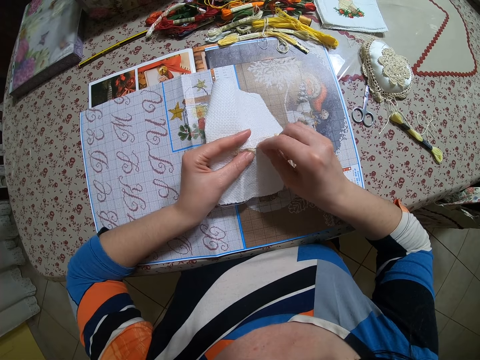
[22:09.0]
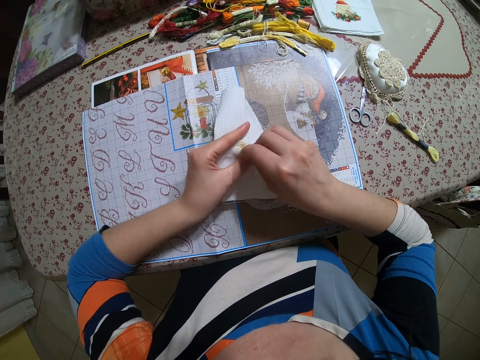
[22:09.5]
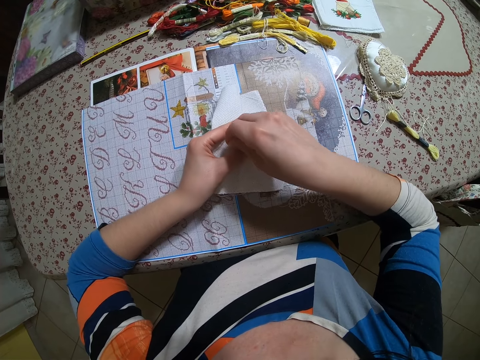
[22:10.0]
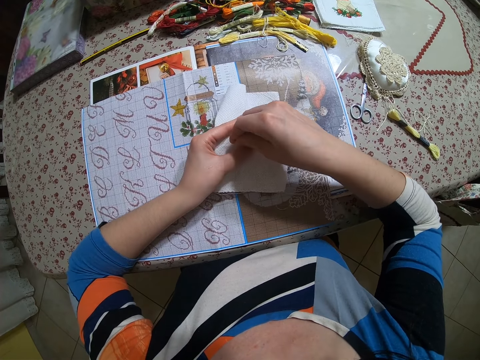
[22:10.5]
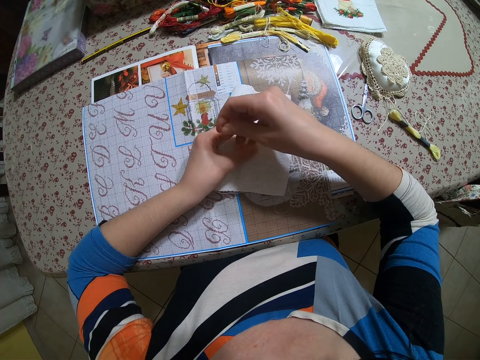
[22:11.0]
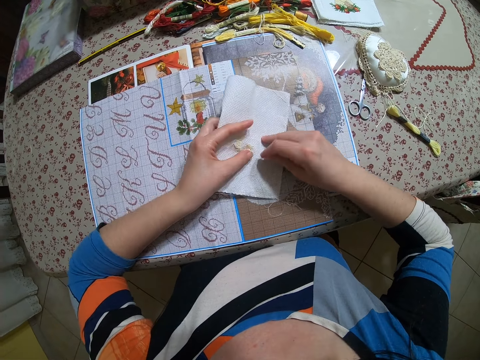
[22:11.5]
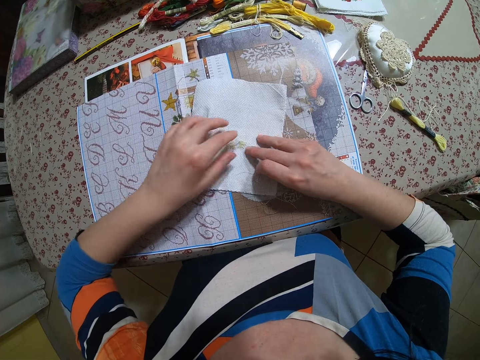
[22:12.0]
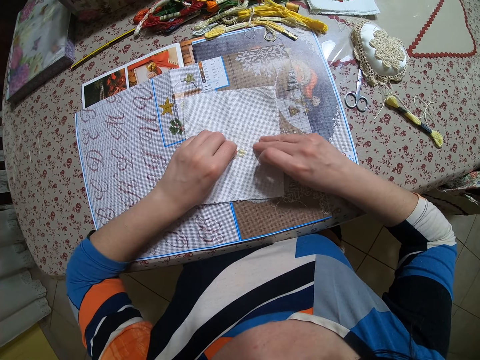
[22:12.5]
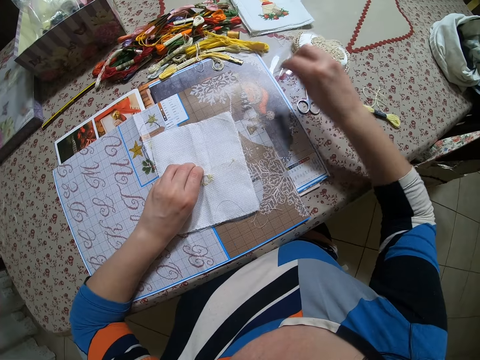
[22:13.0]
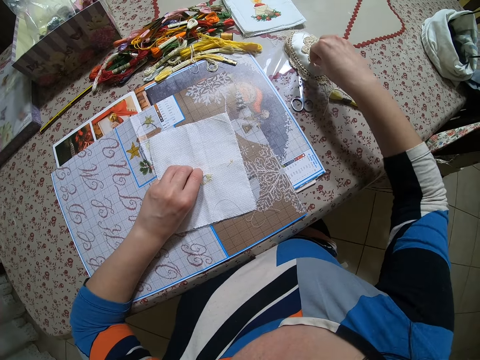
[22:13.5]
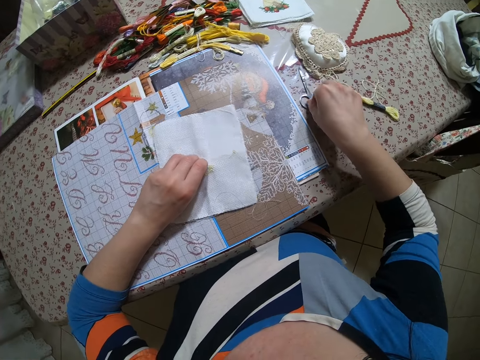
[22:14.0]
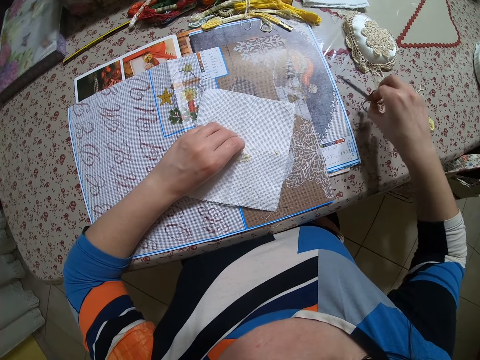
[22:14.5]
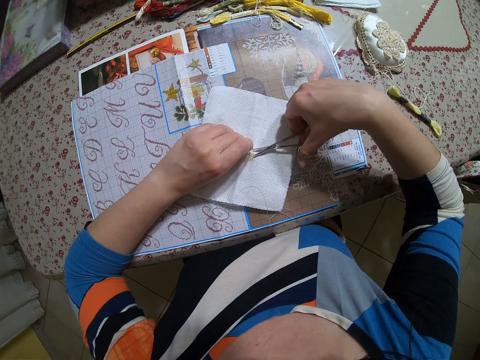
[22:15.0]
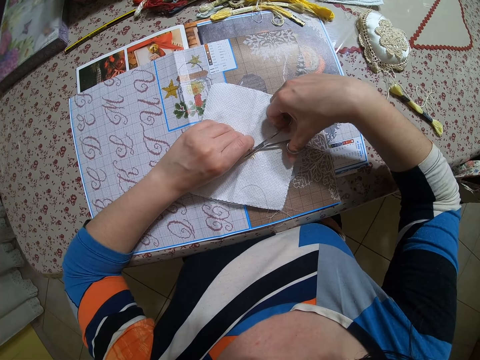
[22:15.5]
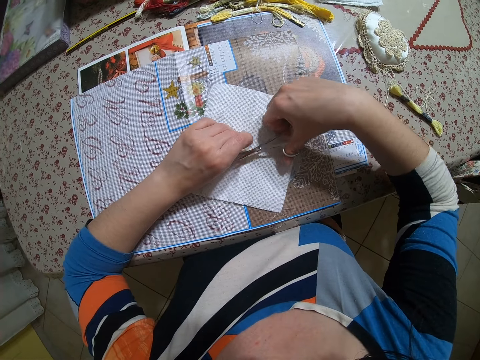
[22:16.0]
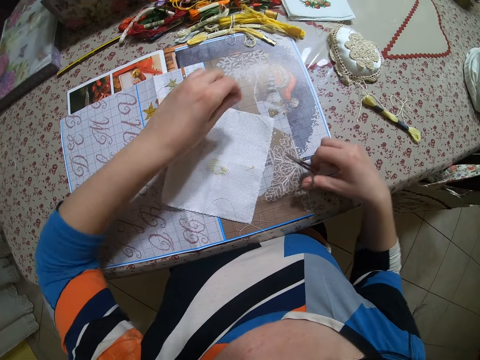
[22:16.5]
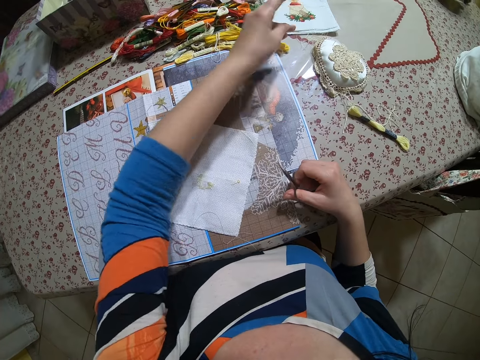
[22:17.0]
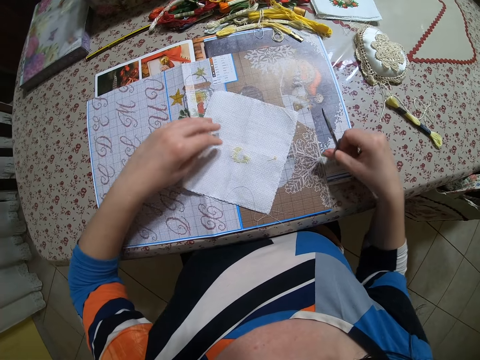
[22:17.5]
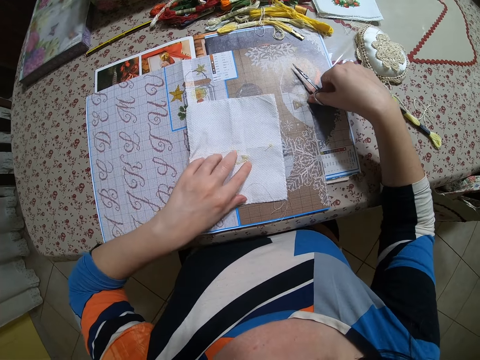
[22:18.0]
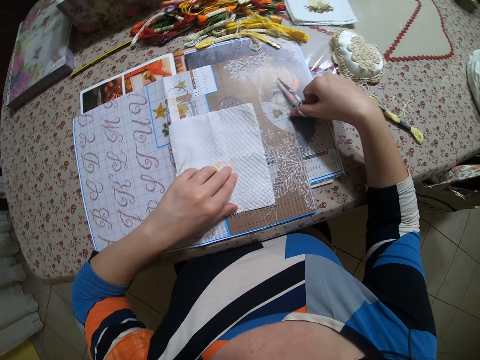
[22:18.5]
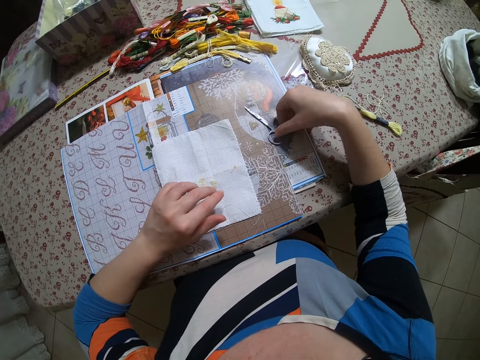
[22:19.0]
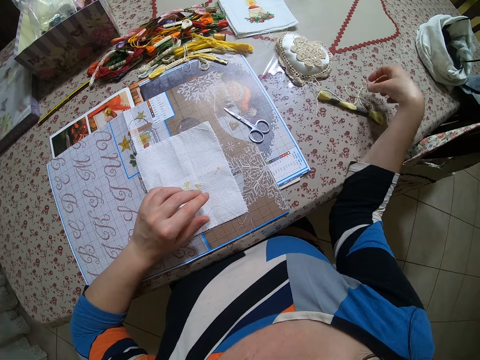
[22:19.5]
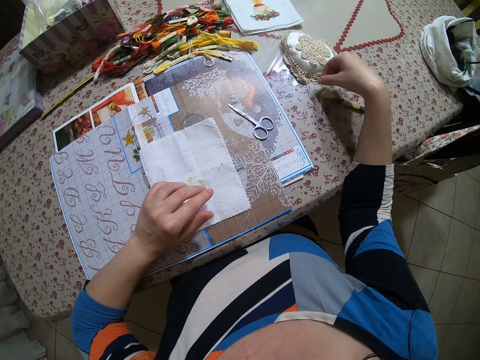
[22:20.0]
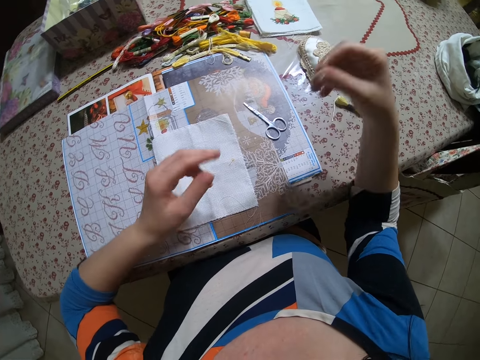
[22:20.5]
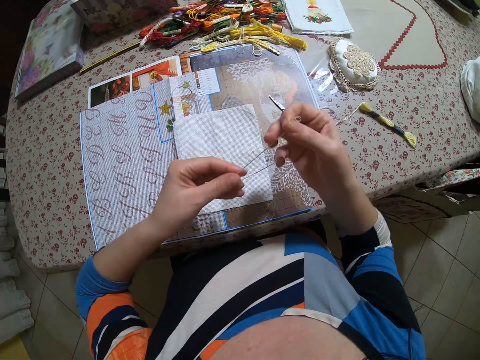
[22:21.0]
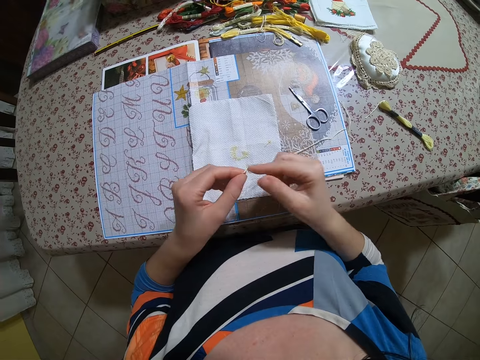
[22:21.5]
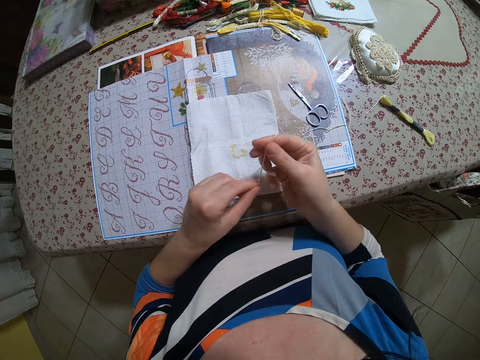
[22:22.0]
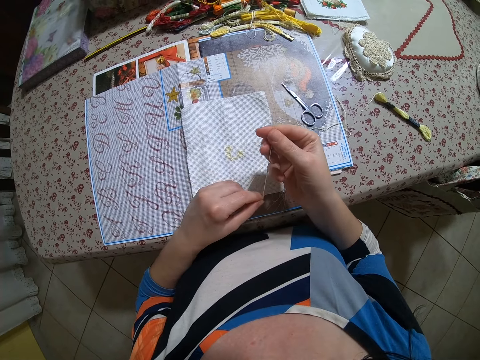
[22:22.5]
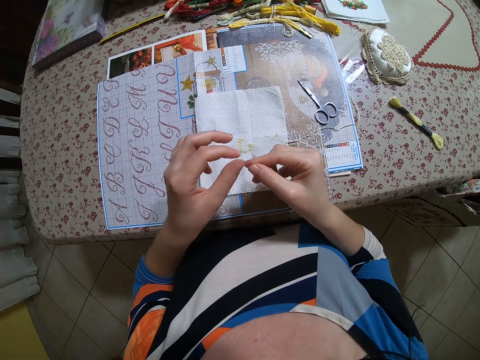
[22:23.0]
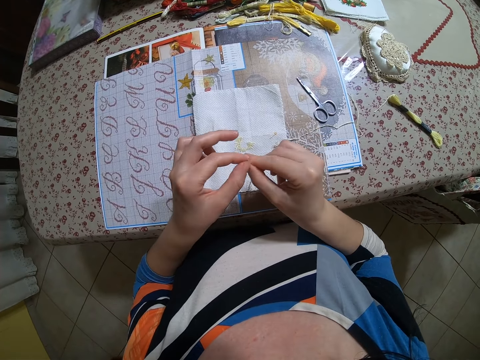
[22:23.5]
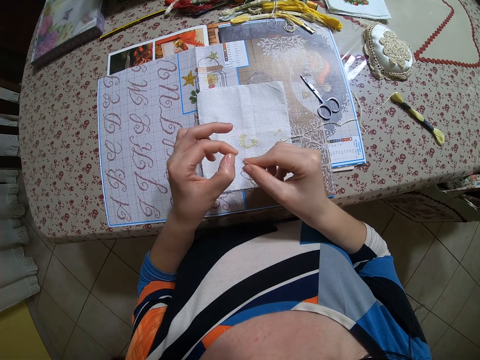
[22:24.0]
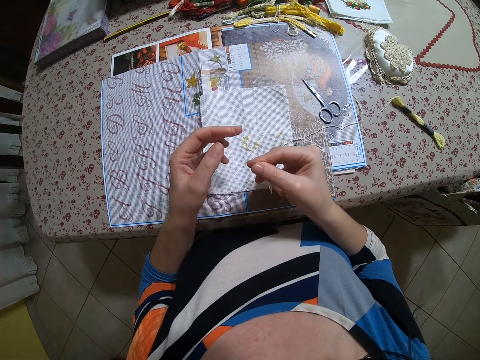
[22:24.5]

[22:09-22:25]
The camera wearer places the fabric on the table and pulls the thread. She puts the needle in a pincushion. She picks up scissors with her right hand from the table. She cuts the thread on the napkin with the scissors. She puts a piece of thread away. She drops the scissors on the book on the table. She picks up a thread on the table with her right hand. She straightens the thread with her hands.

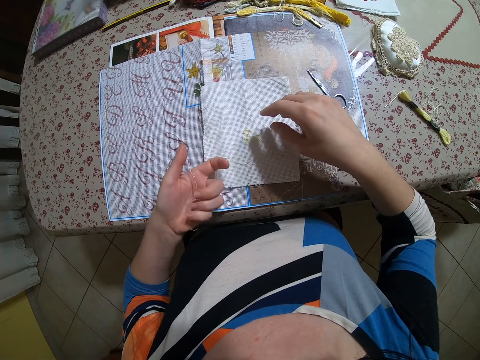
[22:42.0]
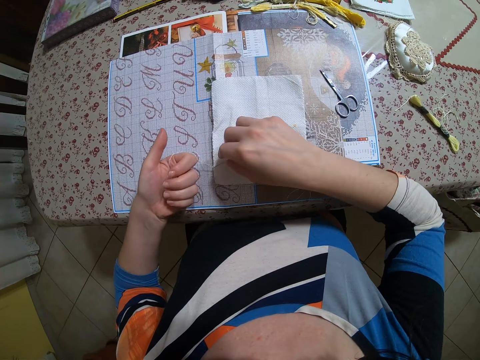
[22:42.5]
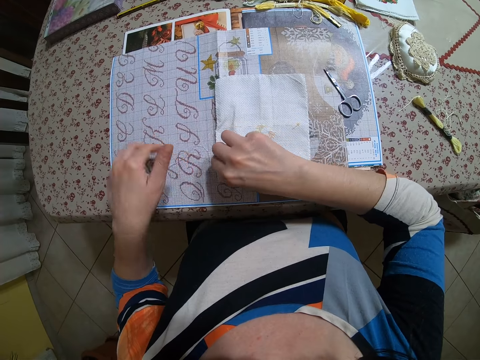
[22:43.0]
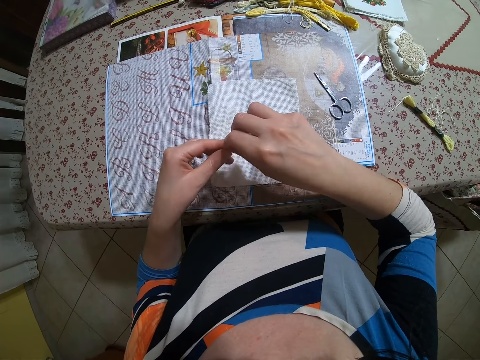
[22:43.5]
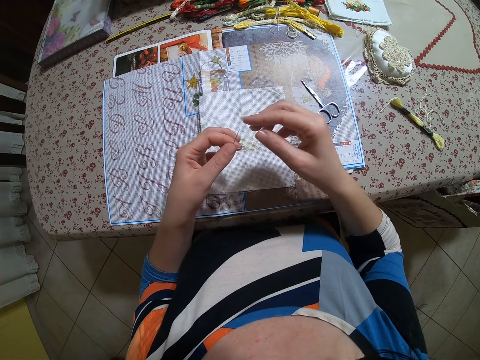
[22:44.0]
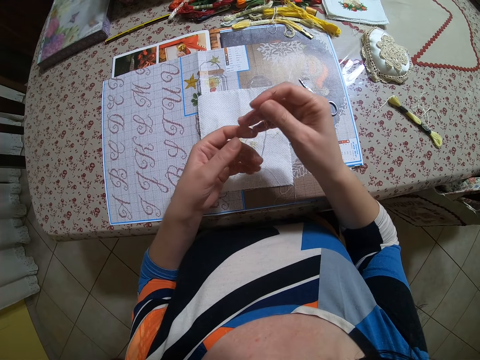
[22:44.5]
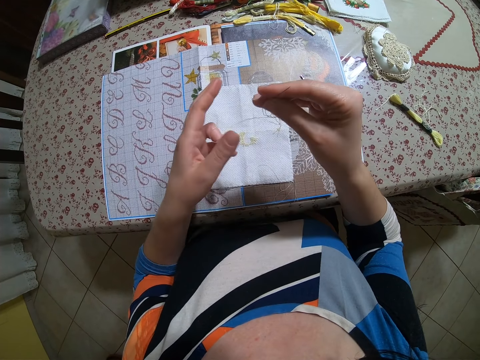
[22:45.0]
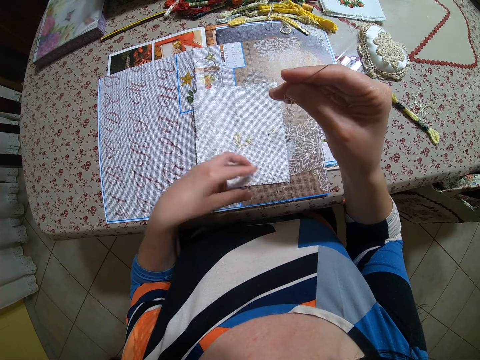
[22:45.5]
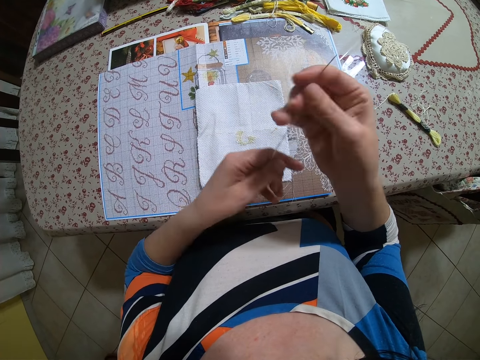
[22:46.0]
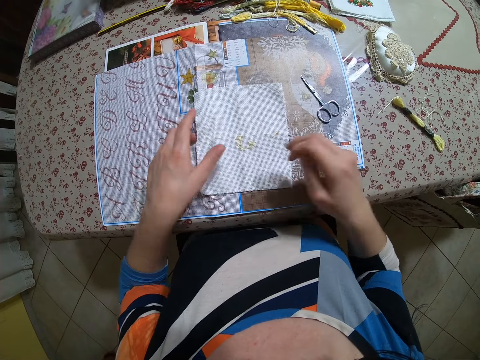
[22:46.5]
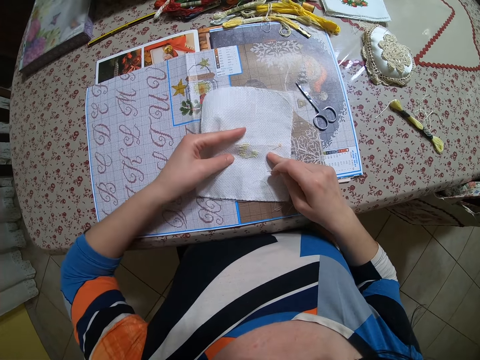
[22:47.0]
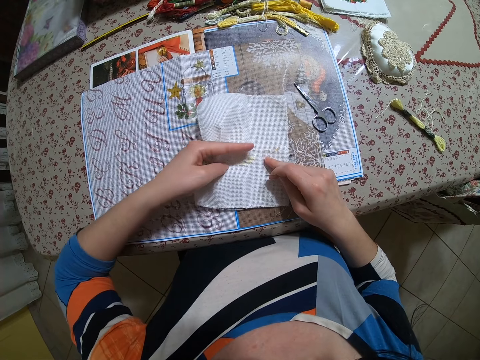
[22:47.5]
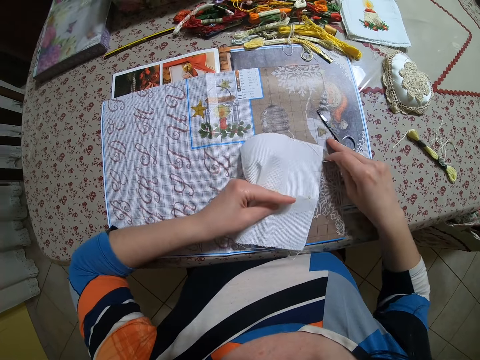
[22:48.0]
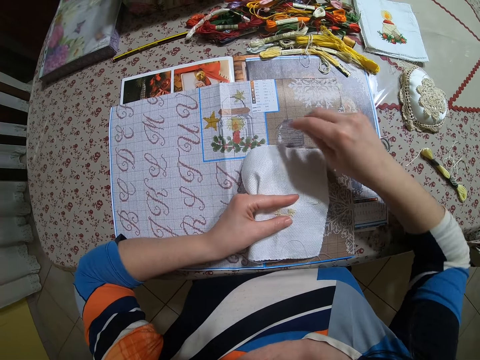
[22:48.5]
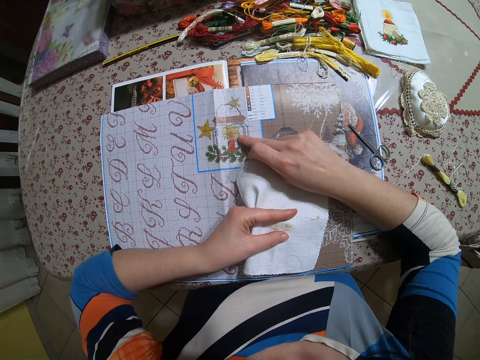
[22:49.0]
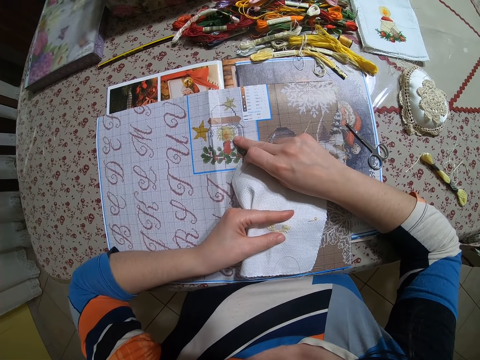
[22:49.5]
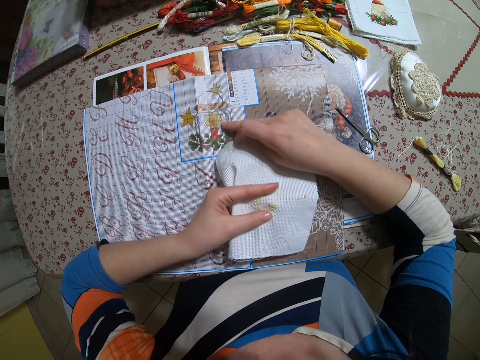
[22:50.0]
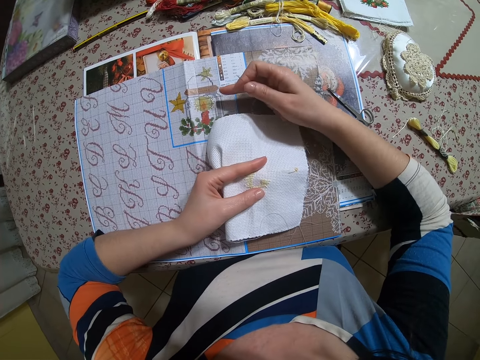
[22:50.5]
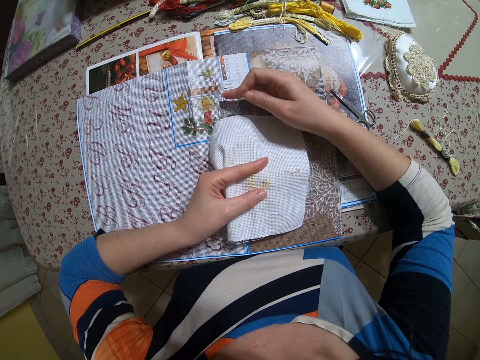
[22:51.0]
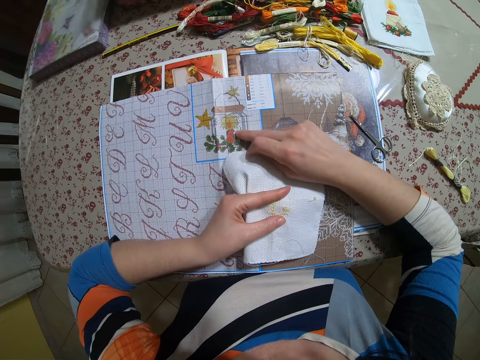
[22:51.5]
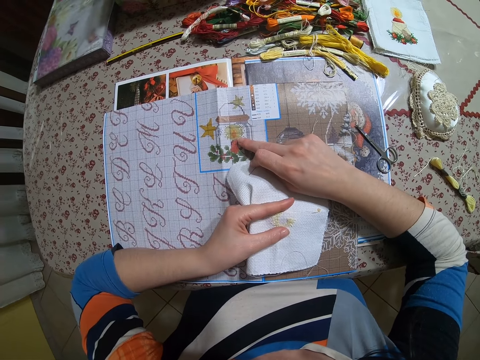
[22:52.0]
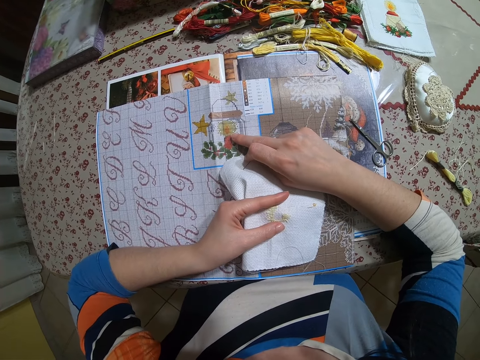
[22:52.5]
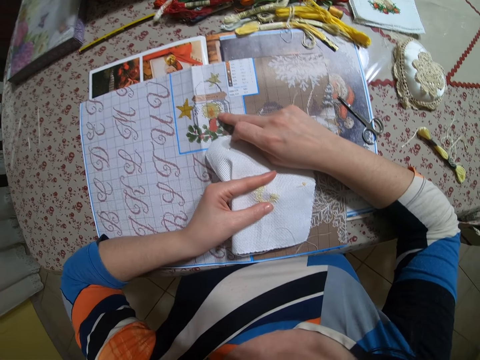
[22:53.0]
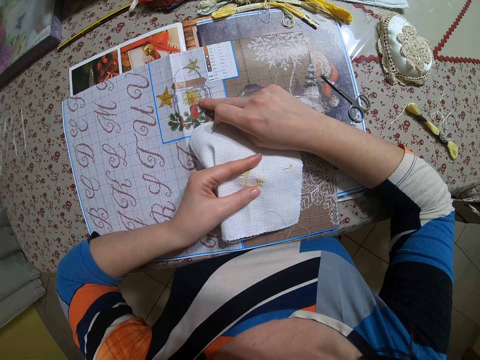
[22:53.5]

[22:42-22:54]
The camera wearer picks up the needle. She picks a piece of clothing from the table with her left hand. She moves a pair of scissors on the table with her right hand. She counts the layers of a fabric design on the table with her right hand. She points at something.
